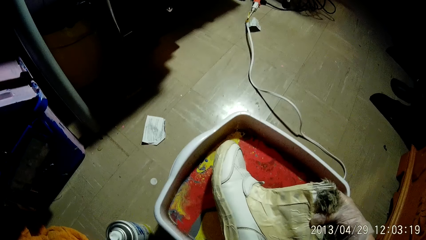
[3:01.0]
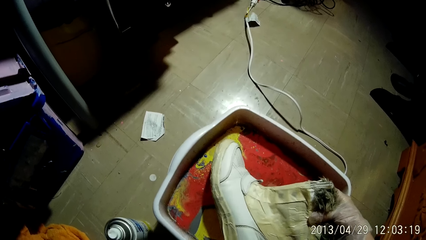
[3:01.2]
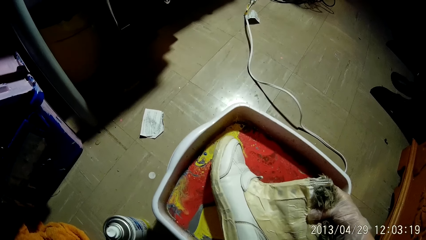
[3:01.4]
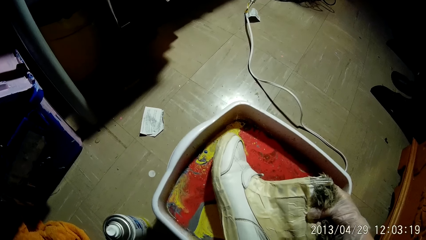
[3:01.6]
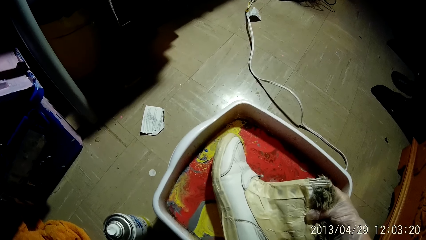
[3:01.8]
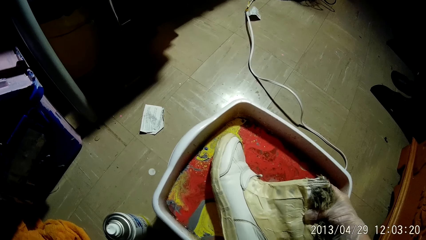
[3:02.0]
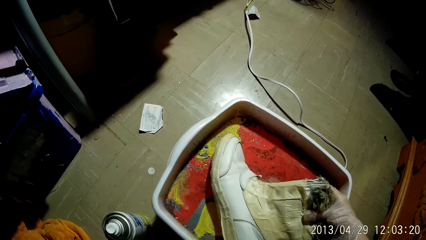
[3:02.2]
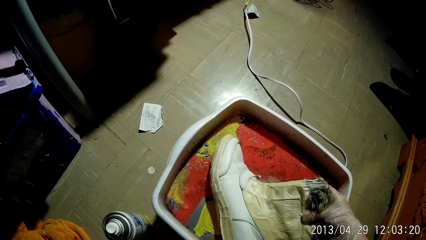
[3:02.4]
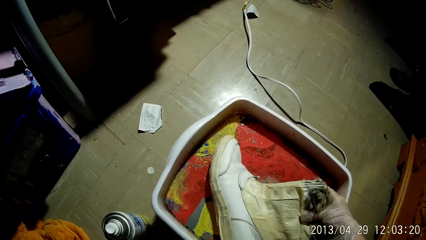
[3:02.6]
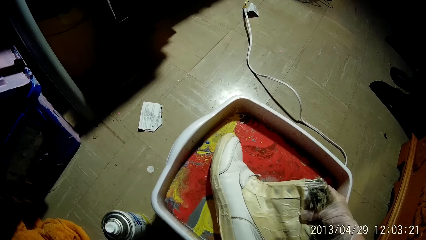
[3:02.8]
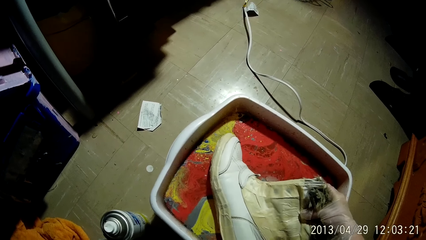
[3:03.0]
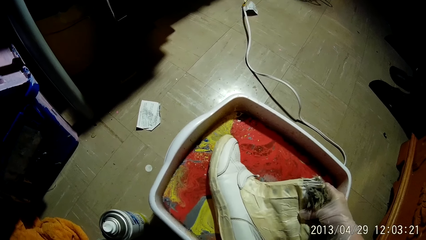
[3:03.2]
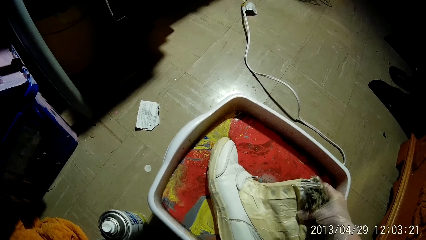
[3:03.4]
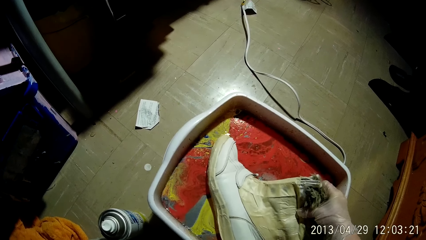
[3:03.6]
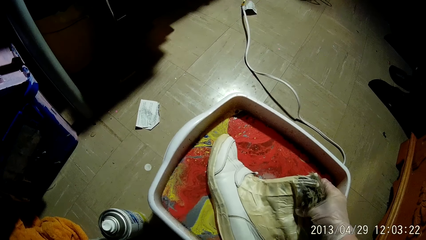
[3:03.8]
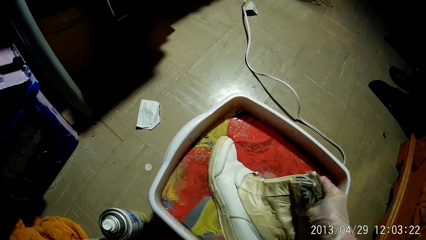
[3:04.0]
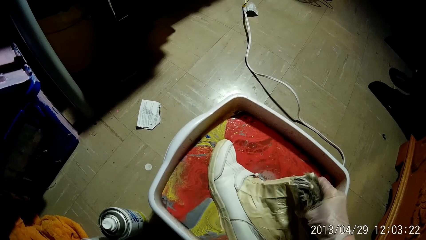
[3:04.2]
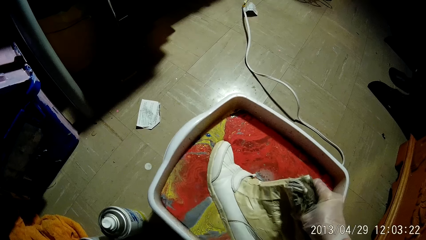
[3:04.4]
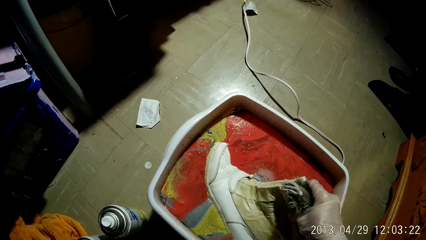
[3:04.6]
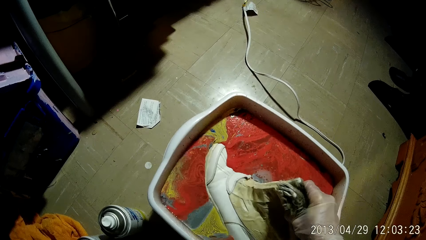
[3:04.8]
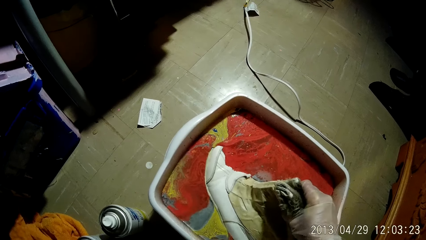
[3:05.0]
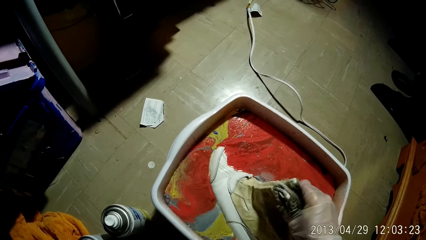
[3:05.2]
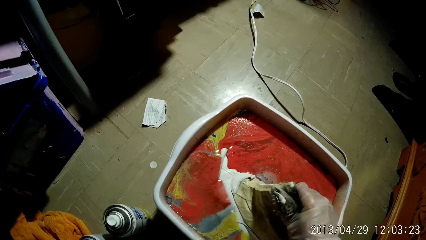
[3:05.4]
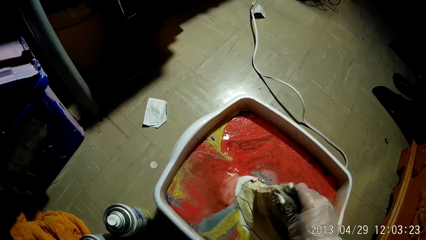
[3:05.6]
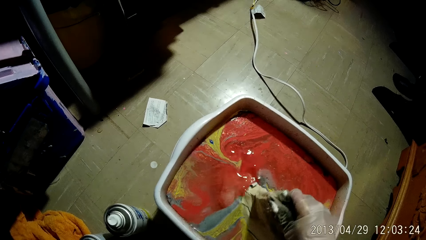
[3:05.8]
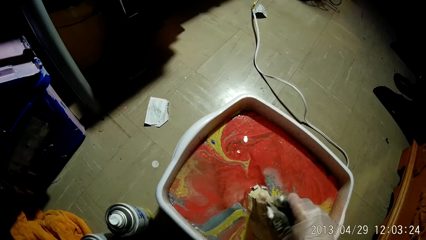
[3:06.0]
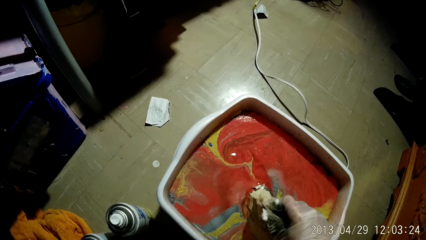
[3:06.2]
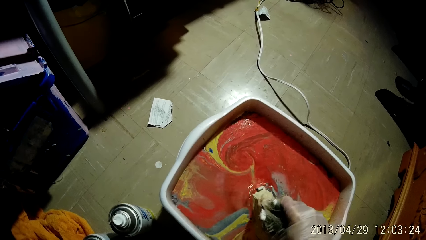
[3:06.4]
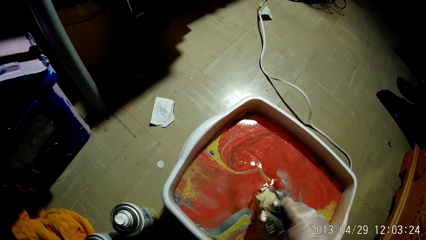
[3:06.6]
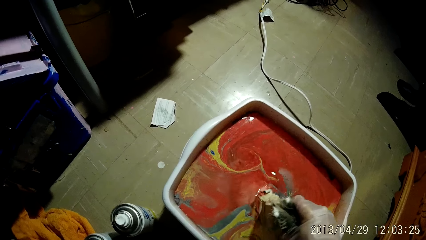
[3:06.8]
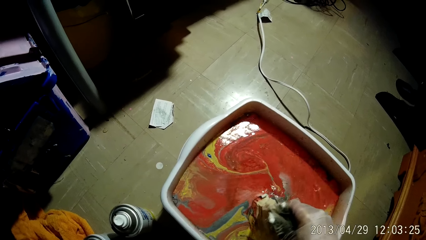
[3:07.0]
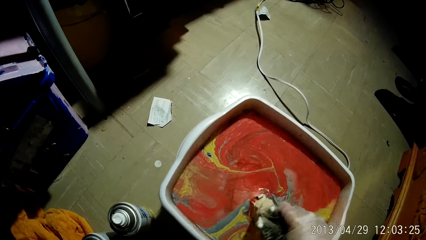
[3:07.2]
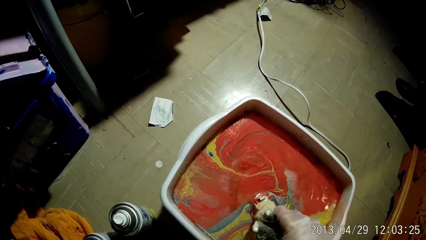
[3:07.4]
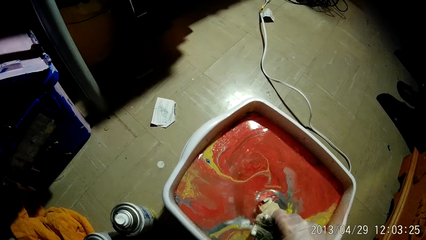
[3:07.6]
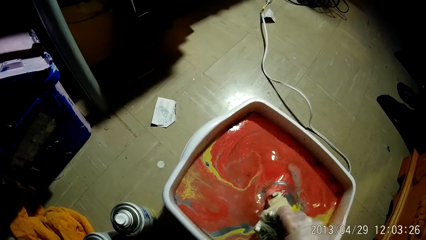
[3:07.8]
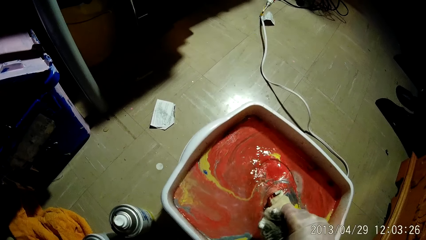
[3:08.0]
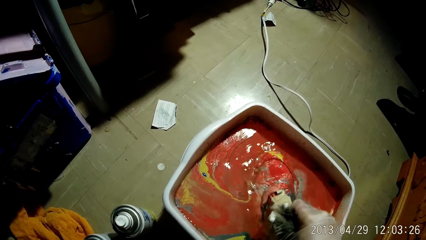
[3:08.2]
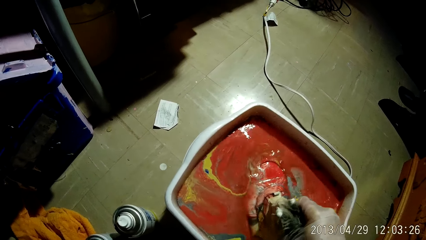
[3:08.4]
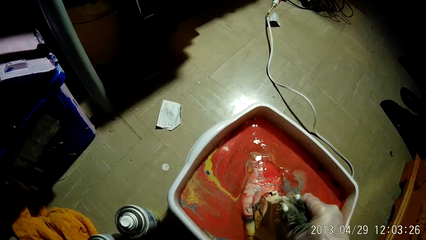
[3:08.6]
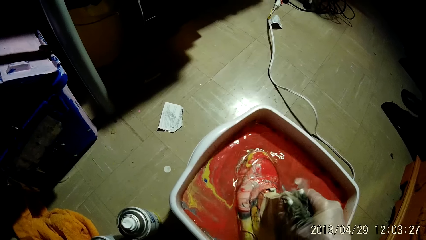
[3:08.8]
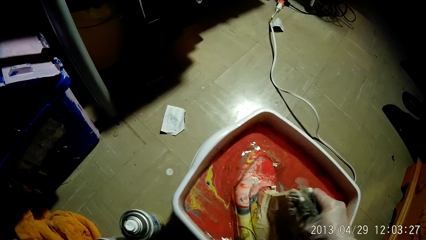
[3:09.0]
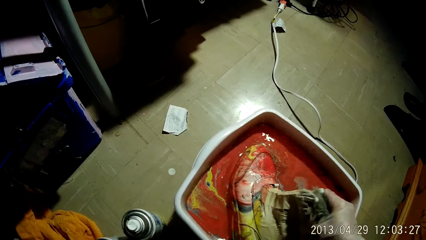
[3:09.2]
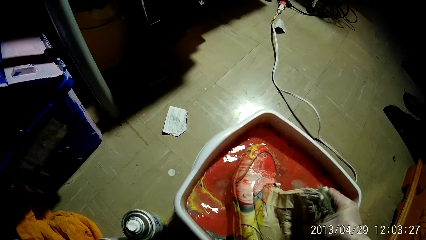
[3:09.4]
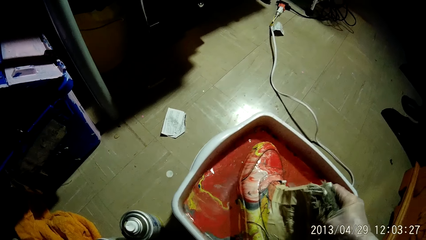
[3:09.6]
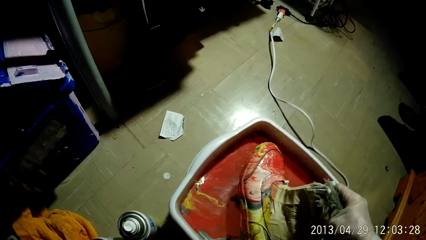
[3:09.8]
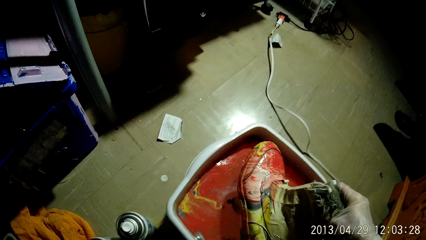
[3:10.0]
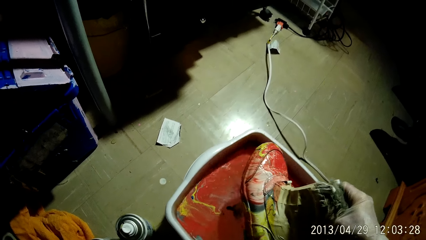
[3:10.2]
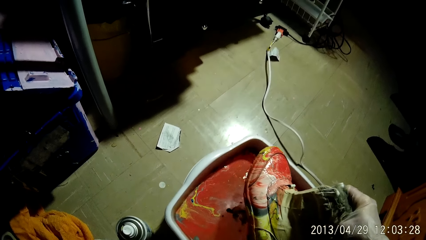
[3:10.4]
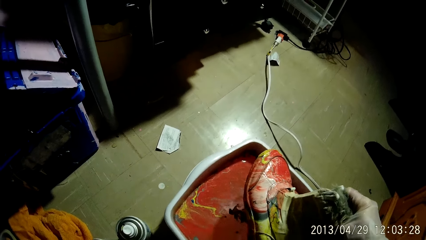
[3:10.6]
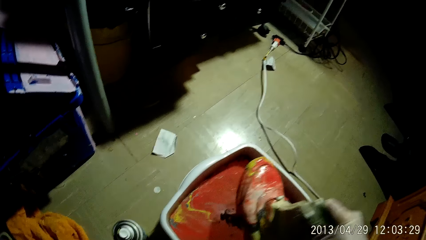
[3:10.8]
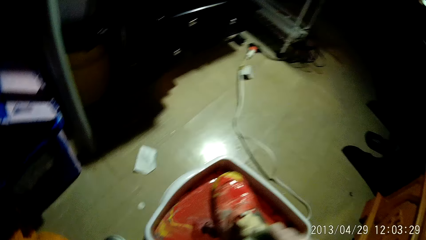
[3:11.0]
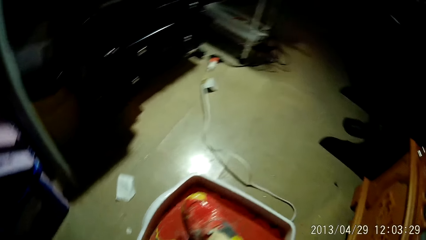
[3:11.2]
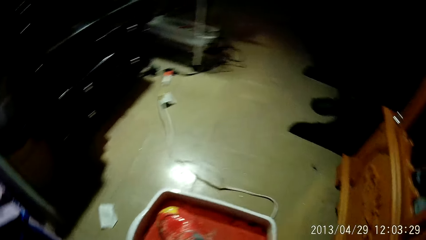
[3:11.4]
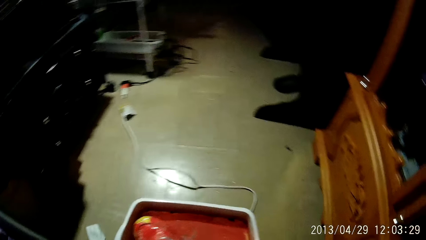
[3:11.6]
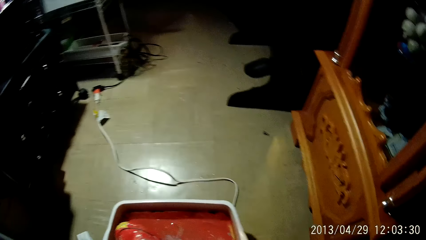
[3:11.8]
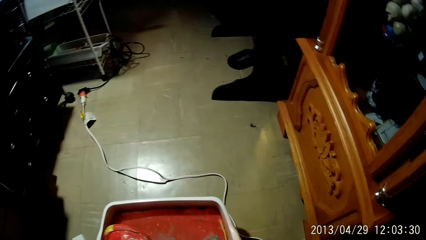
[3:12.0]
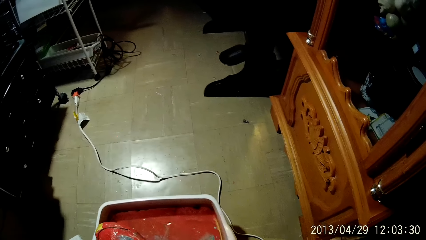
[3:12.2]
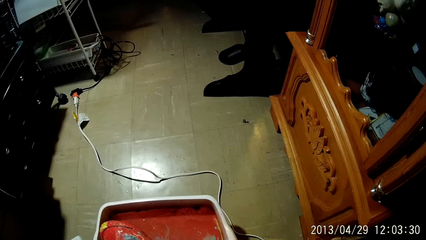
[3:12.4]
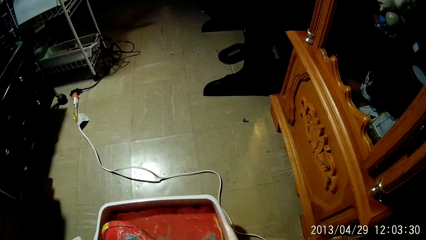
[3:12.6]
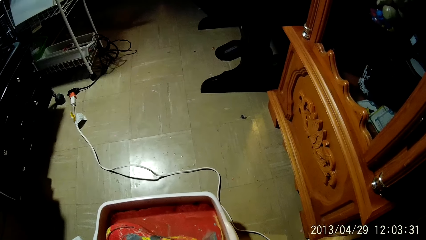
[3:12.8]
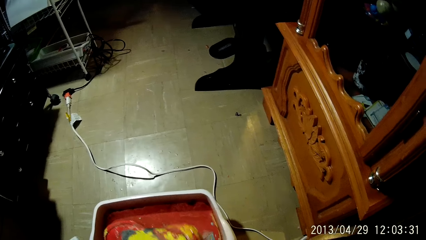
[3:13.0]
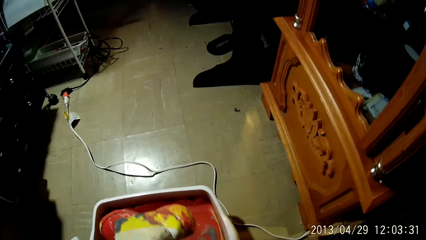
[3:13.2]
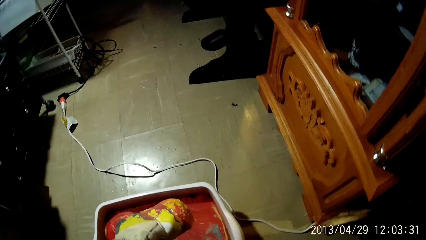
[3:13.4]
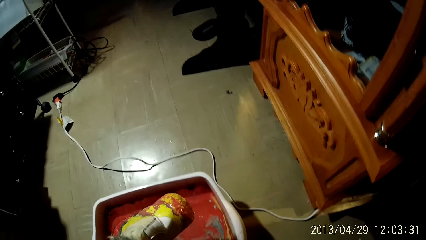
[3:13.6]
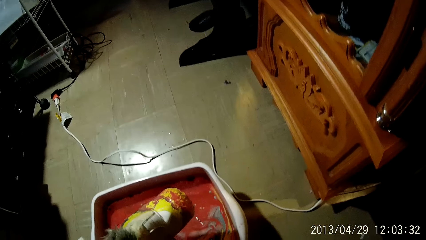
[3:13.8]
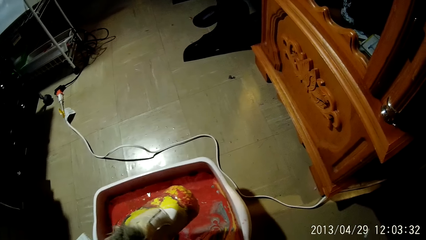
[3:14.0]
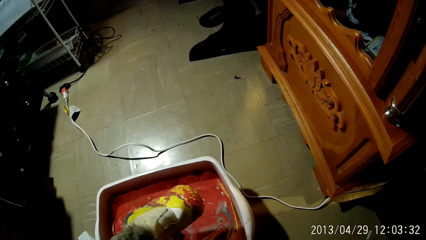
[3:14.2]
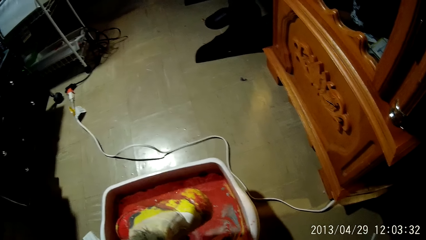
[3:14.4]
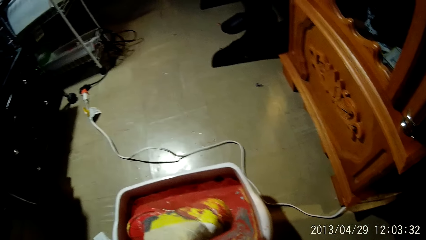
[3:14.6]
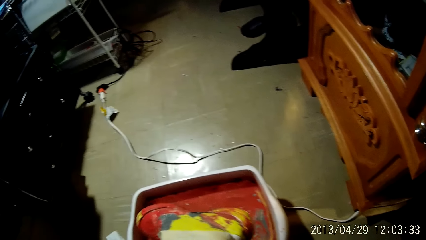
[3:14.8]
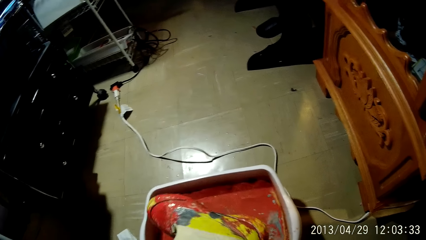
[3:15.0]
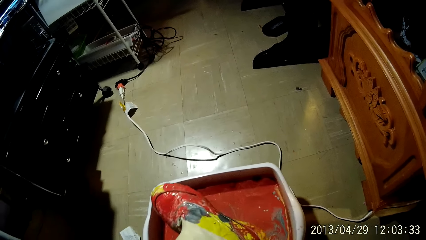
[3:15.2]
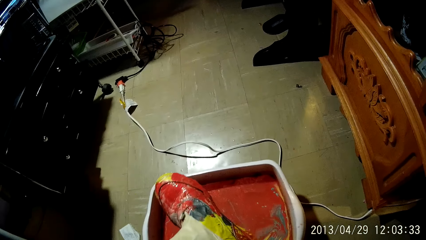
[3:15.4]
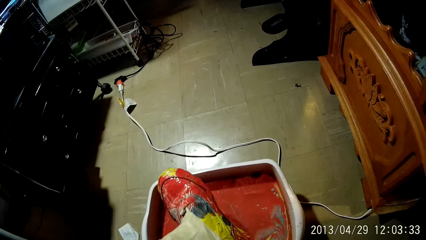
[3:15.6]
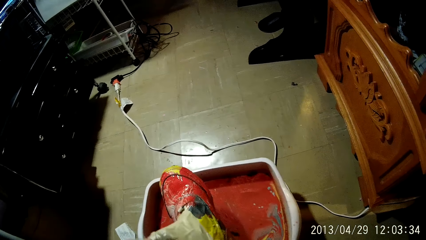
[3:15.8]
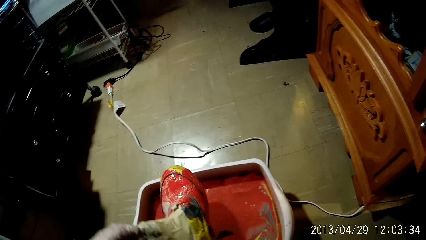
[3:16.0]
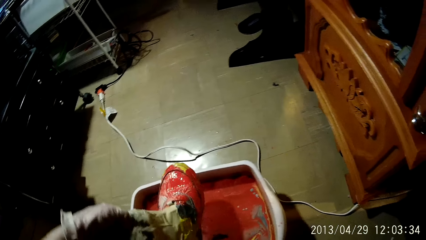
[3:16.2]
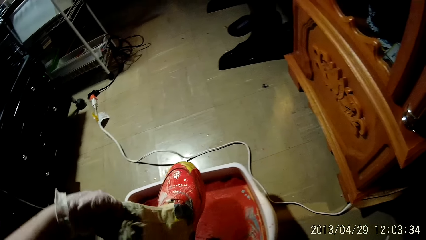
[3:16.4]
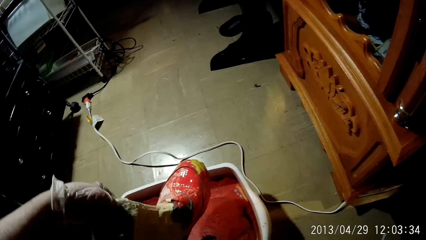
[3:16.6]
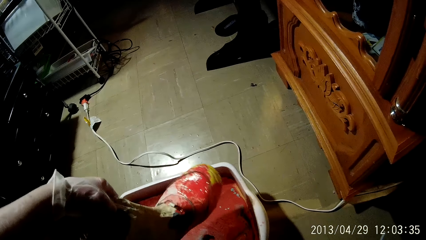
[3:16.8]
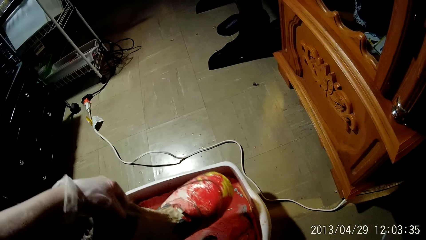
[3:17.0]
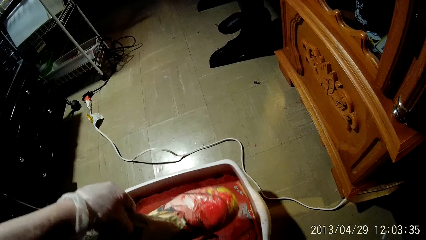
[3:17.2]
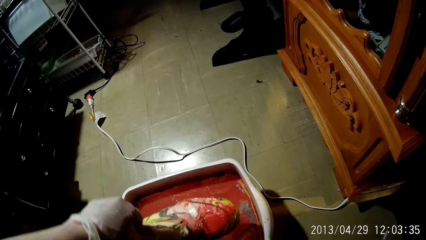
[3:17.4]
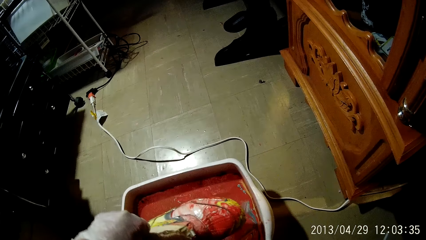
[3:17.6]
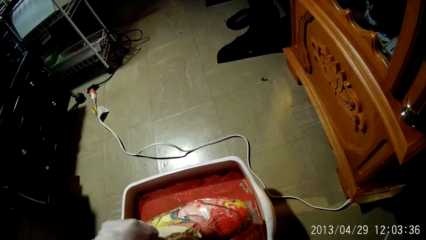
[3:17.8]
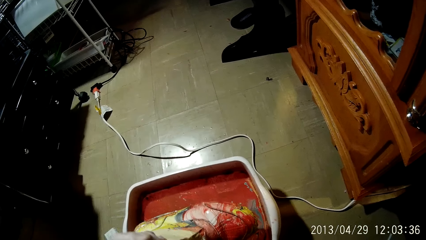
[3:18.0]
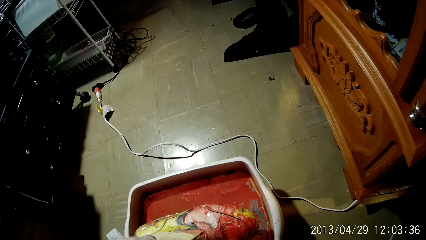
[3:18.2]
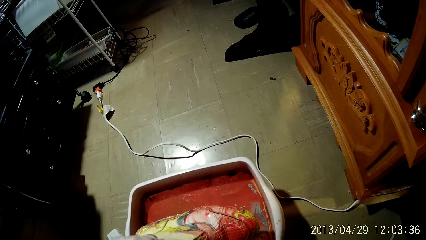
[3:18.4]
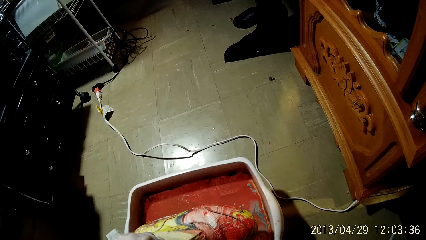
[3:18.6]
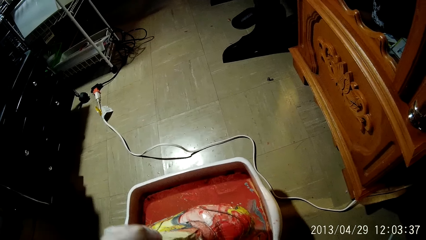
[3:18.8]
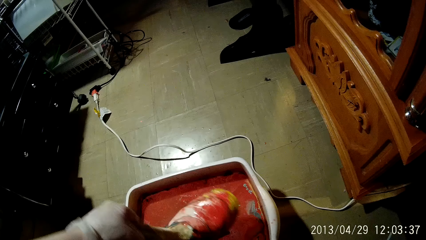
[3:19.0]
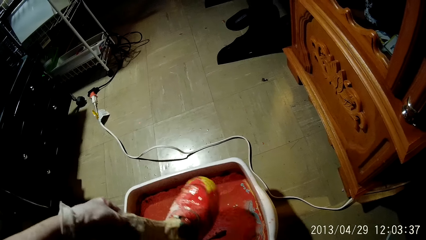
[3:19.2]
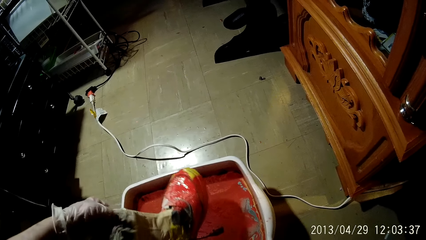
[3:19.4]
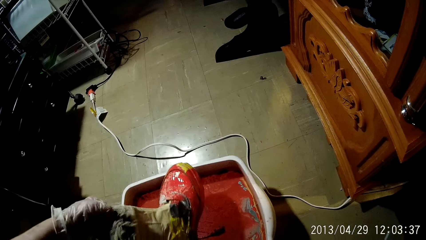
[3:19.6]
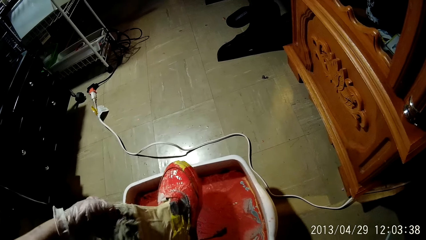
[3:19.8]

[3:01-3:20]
The camera wearer dips the shoe into the hydro-dip tank with her right hand. She lifts up the shoe from the basin. She looks at the shoe. She holds the shoe with her left hand.
